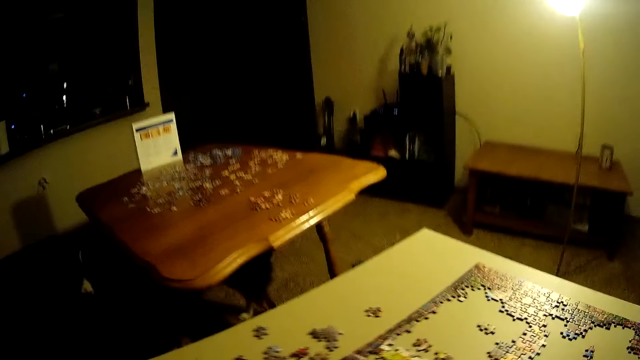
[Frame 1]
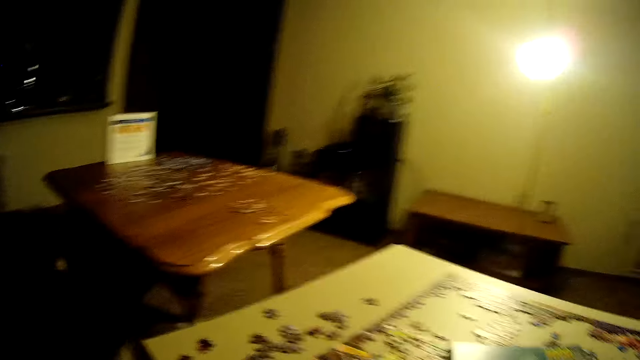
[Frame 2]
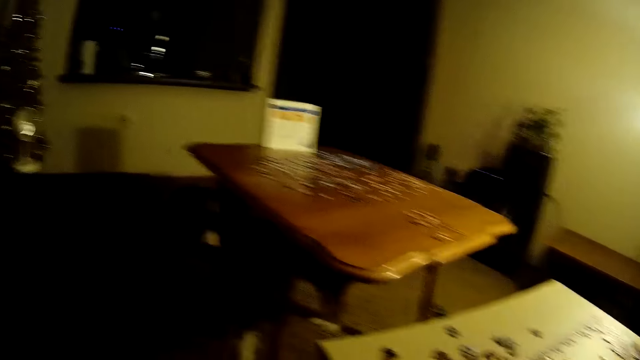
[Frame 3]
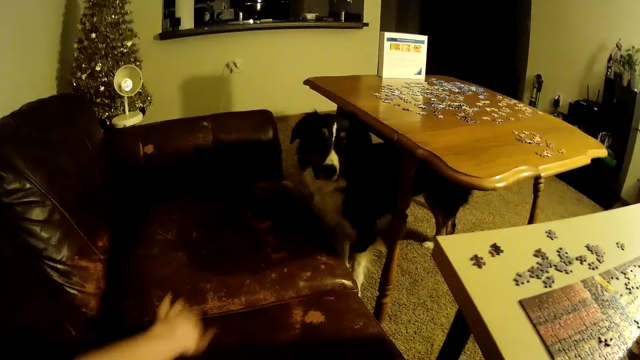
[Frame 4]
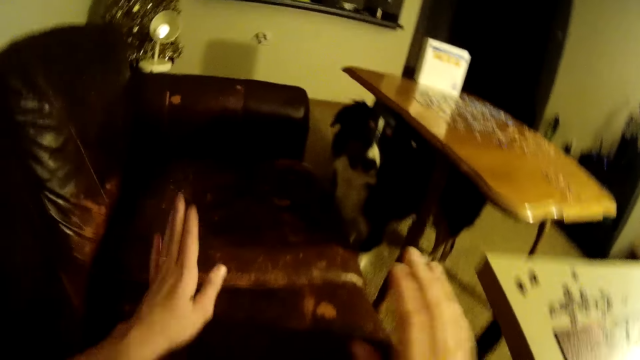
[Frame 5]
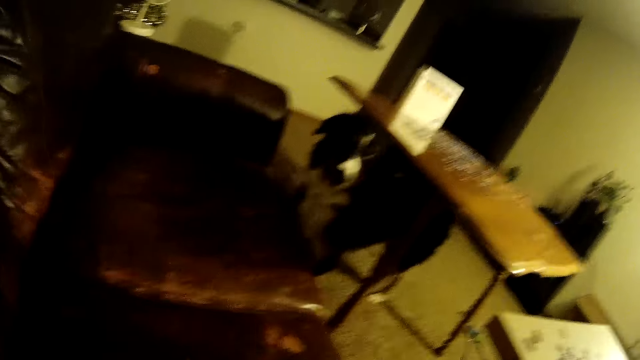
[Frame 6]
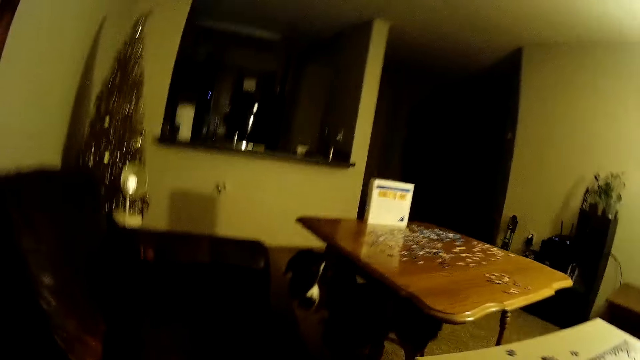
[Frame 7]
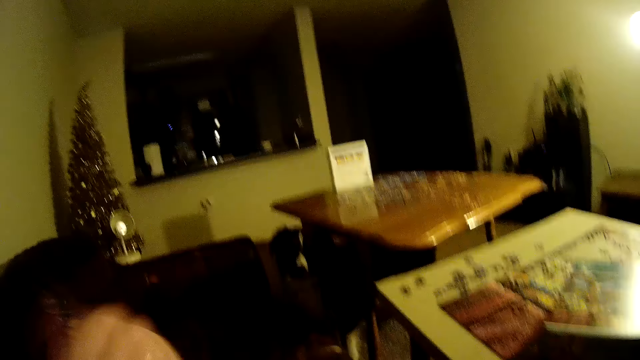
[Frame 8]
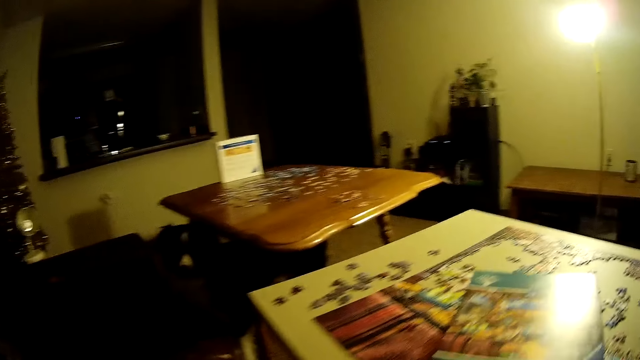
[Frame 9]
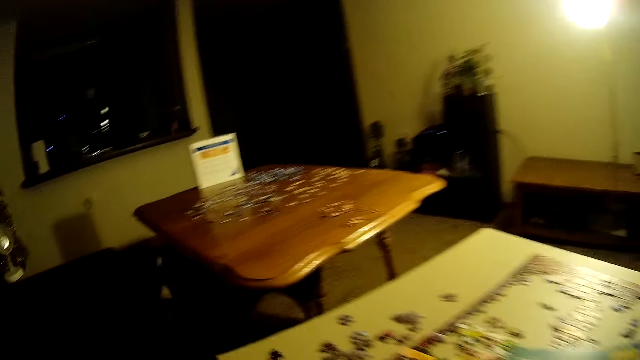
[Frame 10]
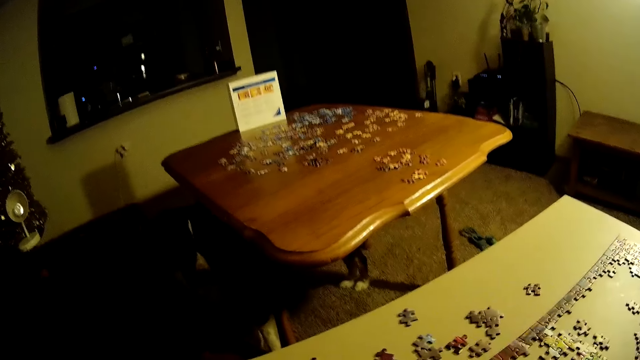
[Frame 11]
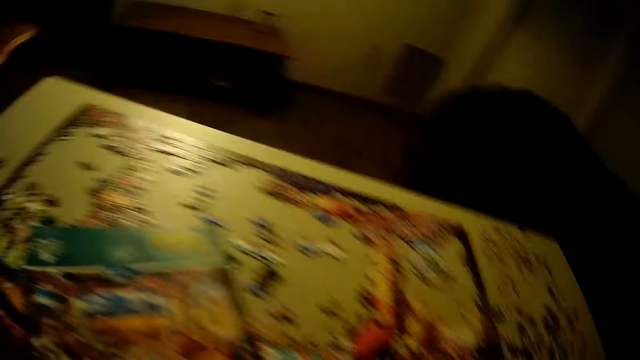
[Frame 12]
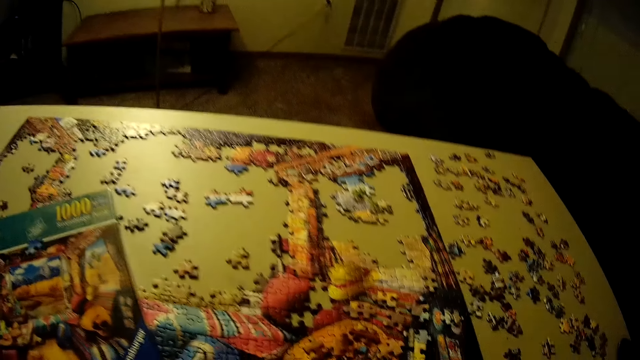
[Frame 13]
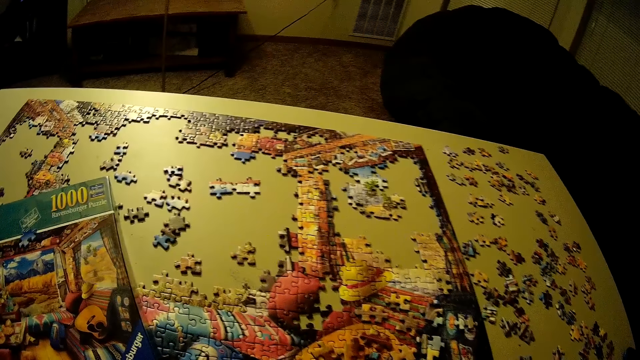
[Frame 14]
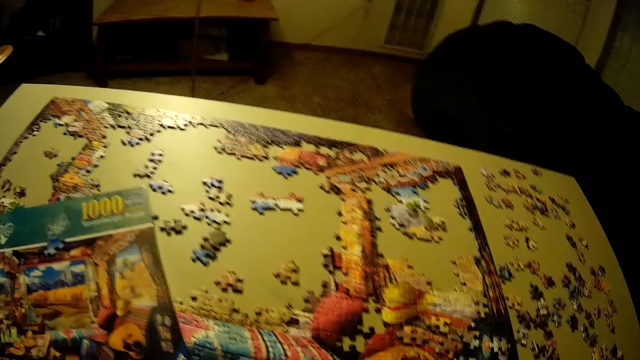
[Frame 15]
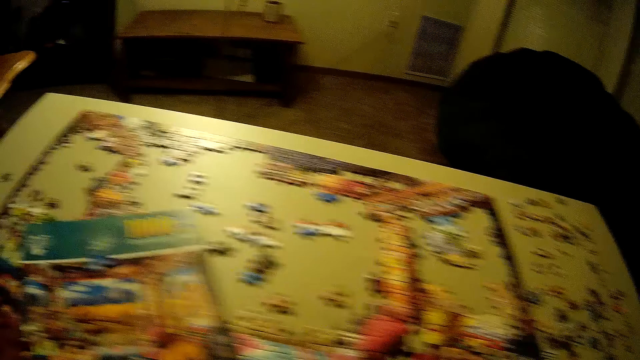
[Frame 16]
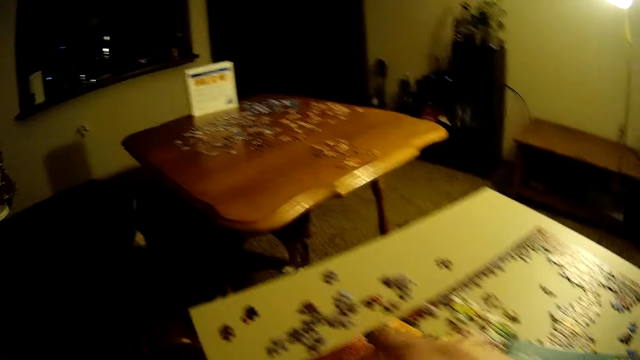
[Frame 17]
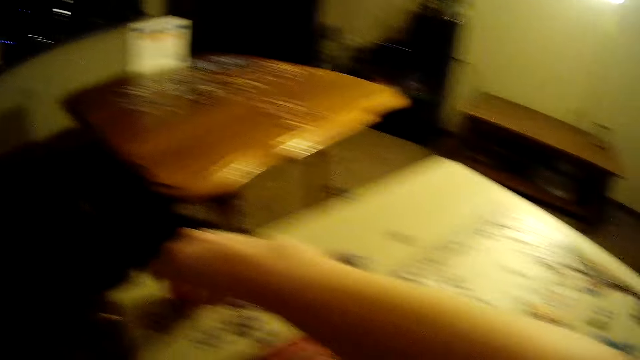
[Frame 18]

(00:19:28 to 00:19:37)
The camera wearer hits the couch. They touch the couch.

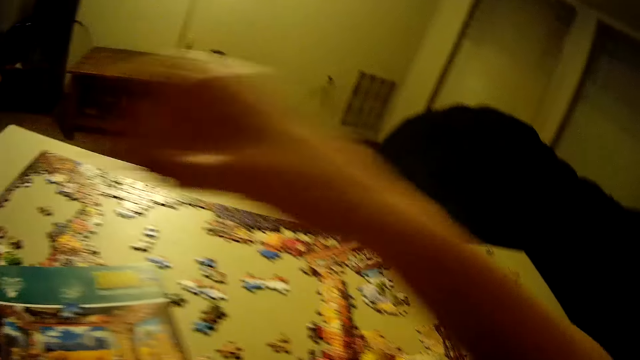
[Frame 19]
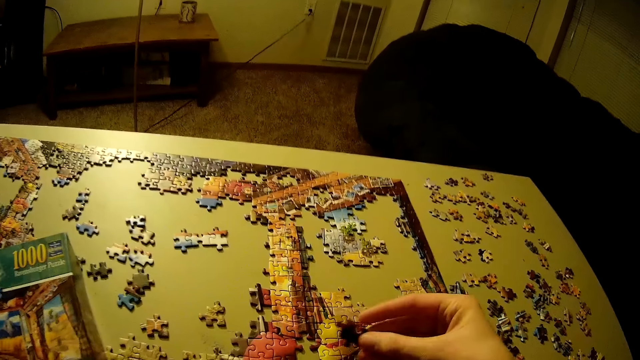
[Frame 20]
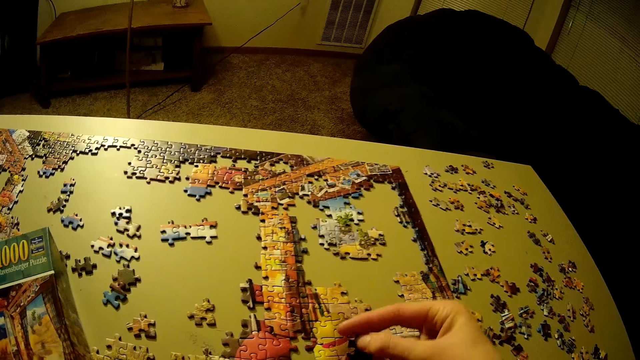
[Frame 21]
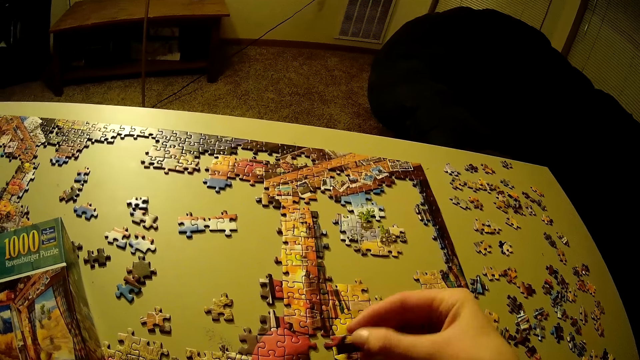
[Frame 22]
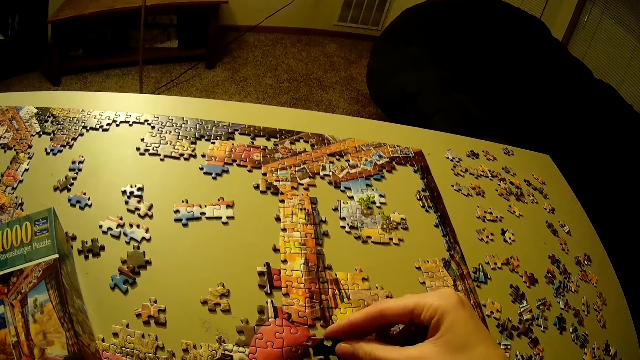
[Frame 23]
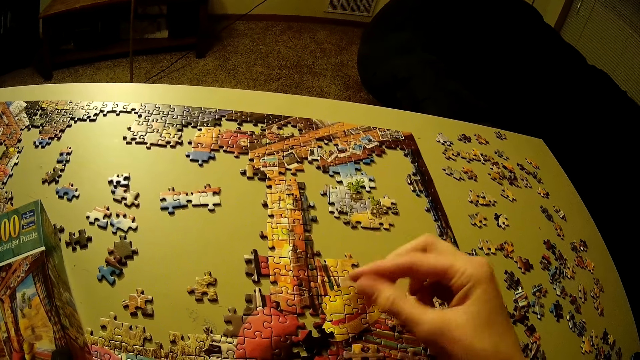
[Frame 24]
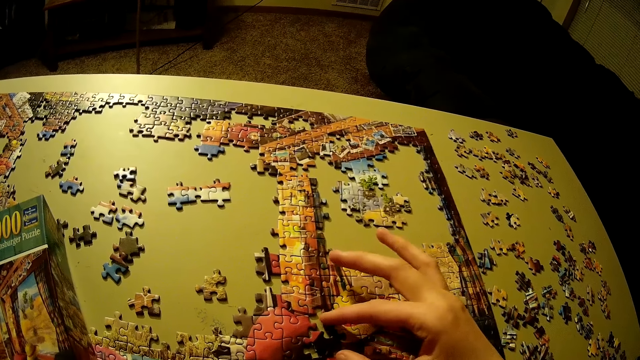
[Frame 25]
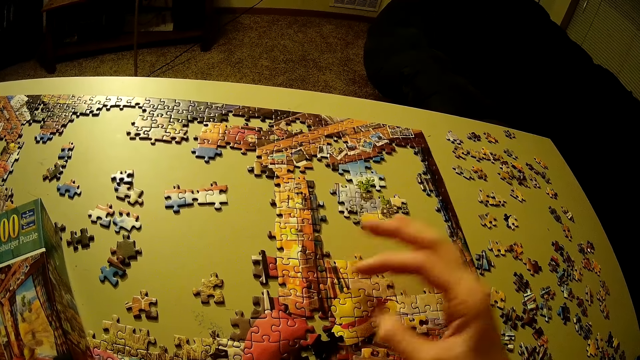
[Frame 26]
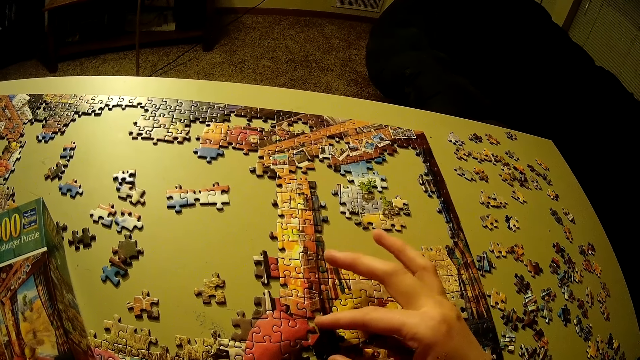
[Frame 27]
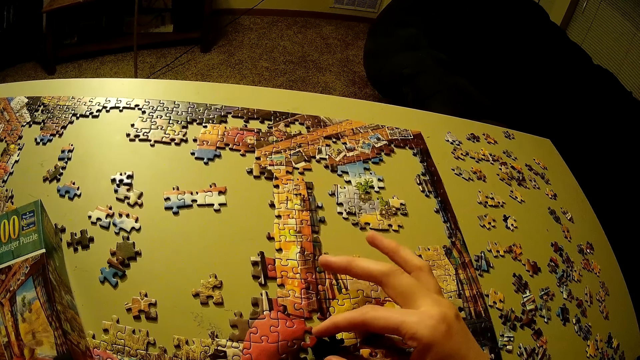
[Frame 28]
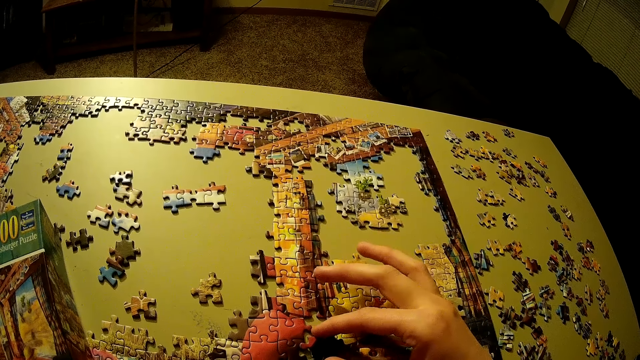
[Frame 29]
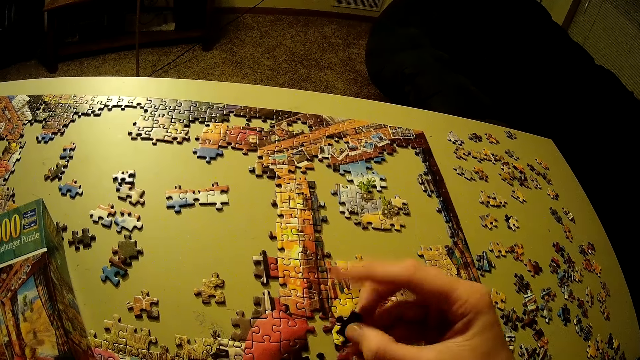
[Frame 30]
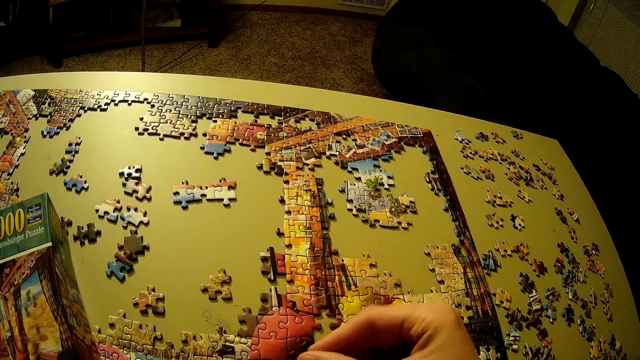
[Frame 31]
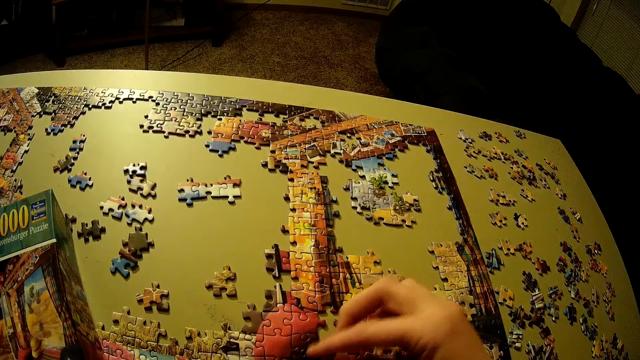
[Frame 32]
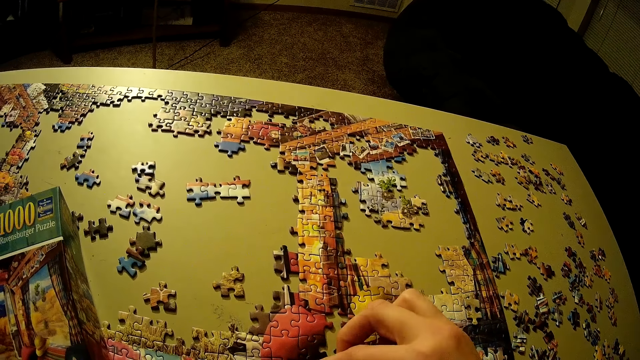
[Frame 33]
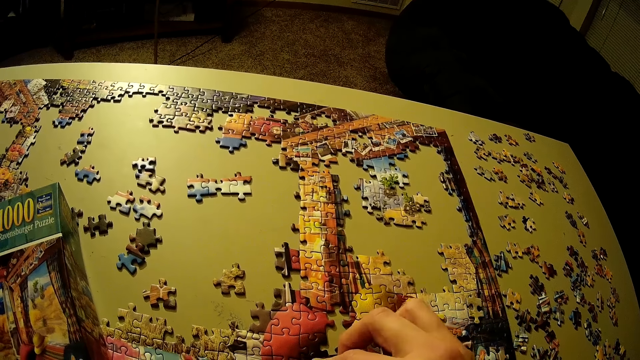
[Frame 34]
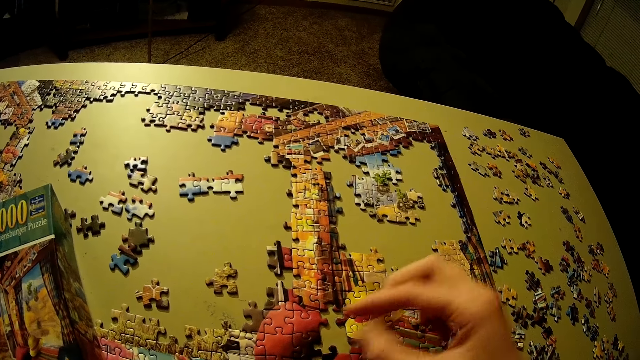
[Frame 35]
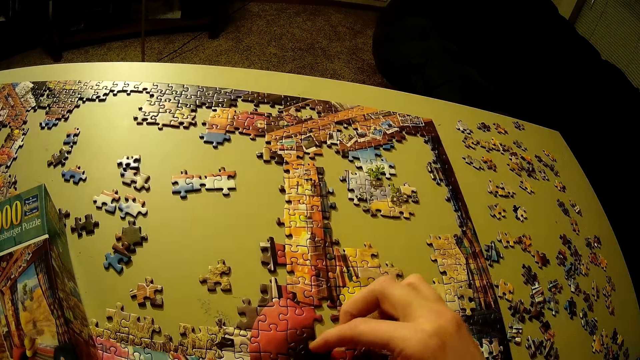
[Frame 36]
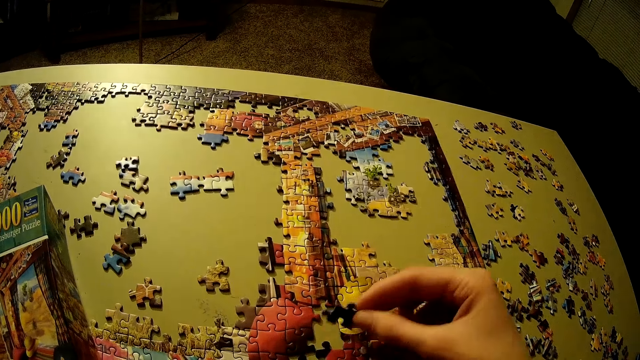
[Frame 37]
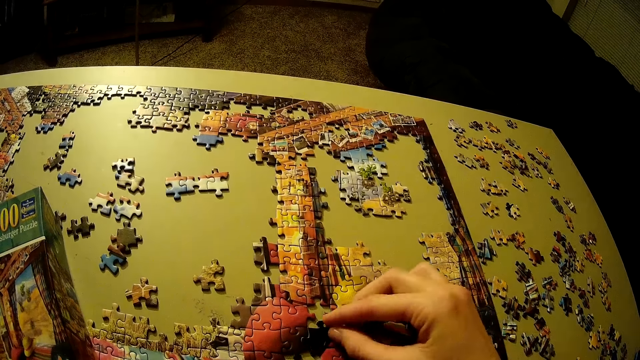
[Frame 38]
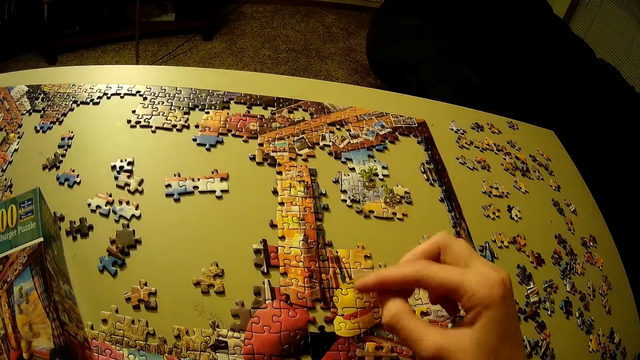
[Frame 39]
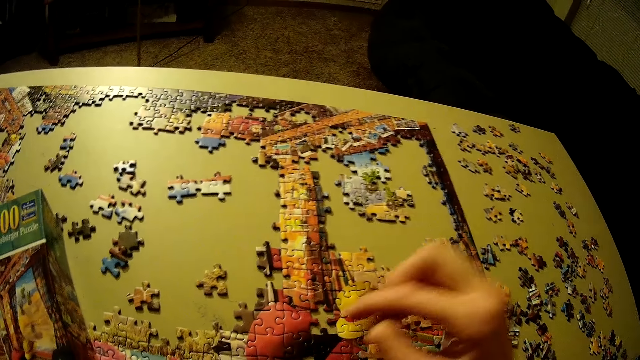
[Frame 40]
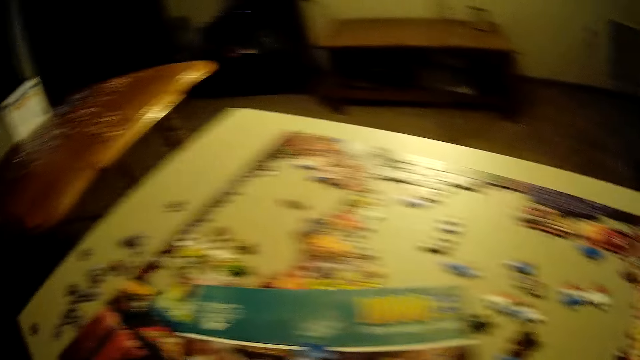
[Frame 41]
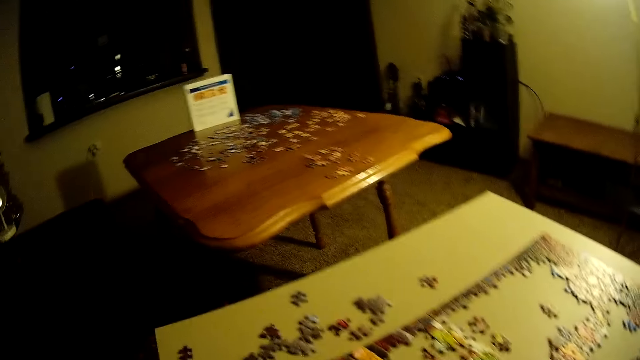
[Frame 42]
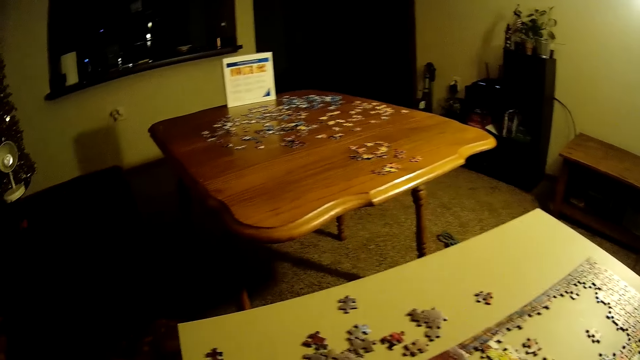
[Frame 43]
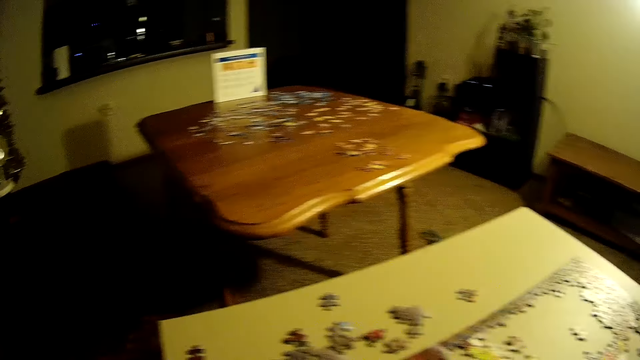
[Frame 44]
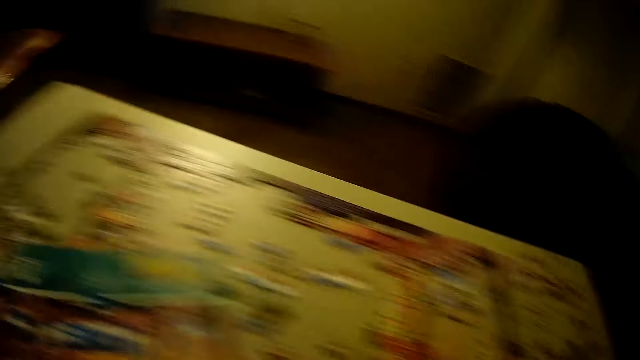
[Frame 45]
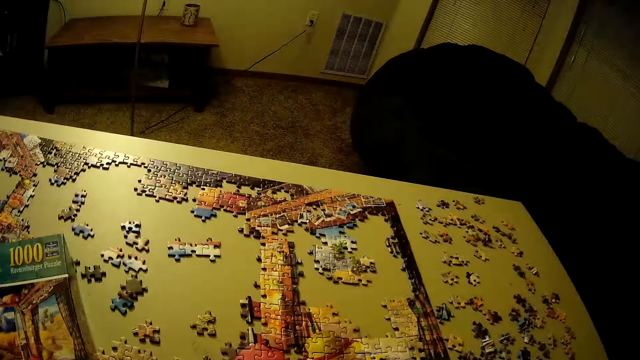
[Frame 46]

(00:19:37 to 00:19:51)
The camera wearer picks up another piece of puzzle on the table. They place the piece of the puzzle on the table. They pick up the puzzle piece and move another piece of the puzzle on the table. They pick up the puzzle piece repeatedly. They place the puzzle piece on the table. They look around.
